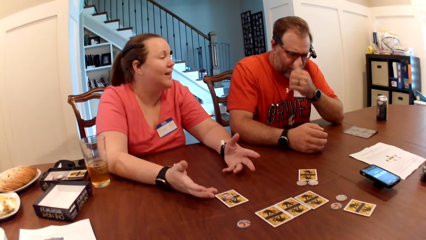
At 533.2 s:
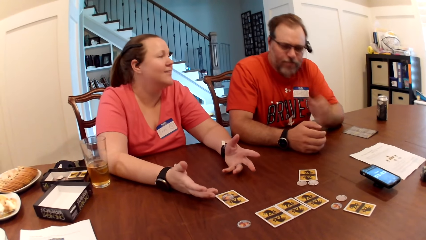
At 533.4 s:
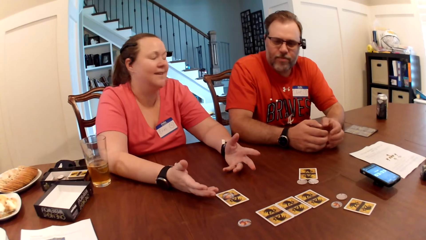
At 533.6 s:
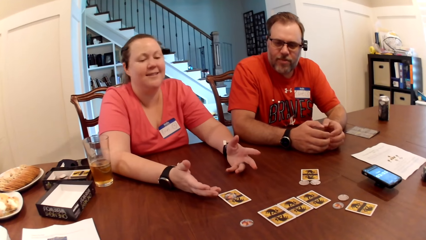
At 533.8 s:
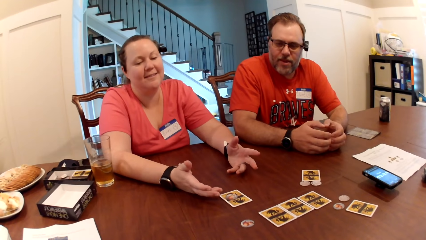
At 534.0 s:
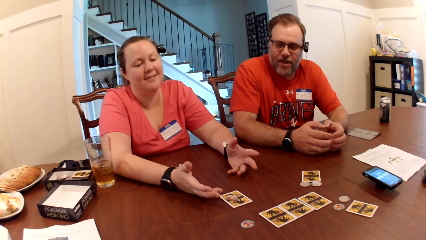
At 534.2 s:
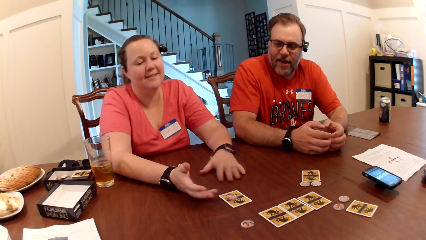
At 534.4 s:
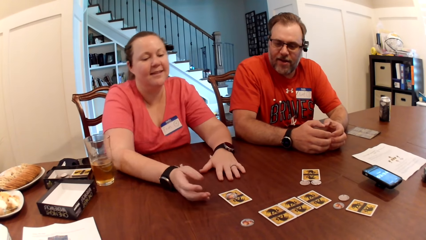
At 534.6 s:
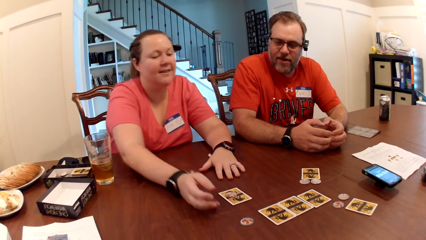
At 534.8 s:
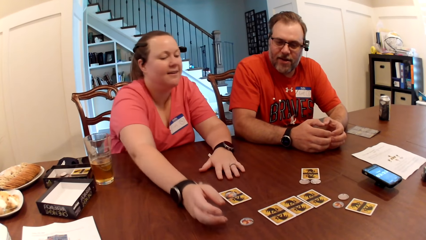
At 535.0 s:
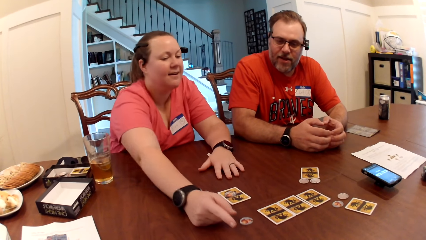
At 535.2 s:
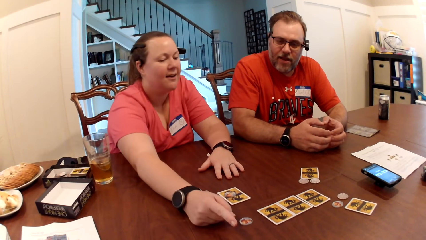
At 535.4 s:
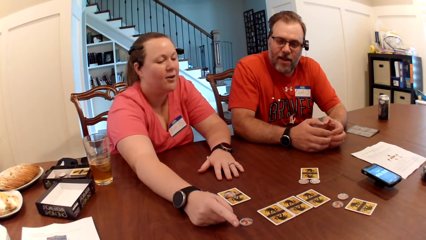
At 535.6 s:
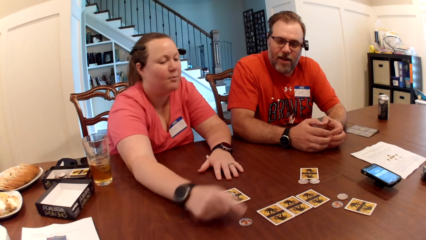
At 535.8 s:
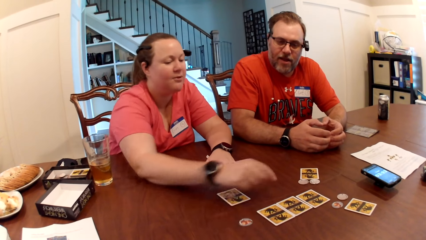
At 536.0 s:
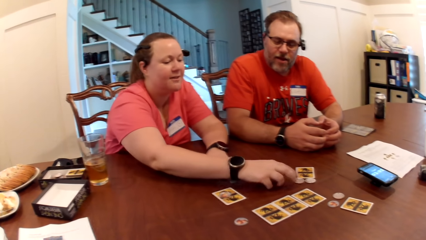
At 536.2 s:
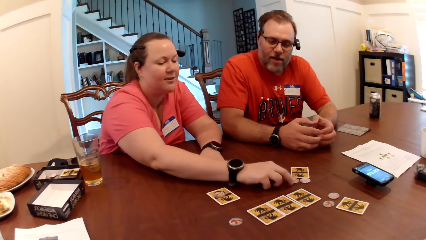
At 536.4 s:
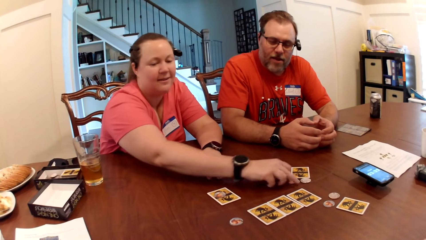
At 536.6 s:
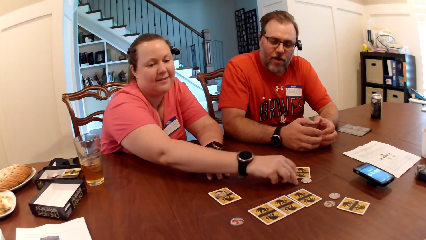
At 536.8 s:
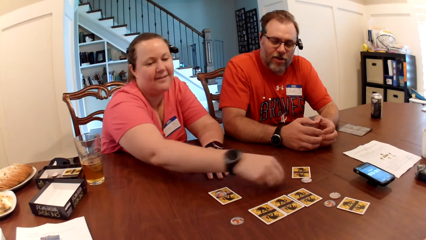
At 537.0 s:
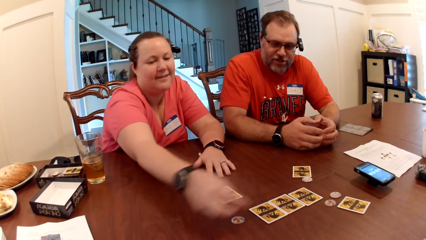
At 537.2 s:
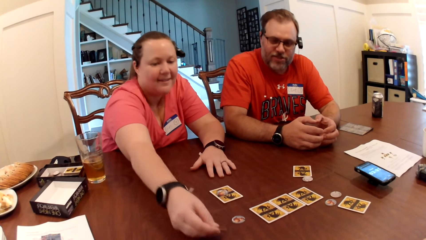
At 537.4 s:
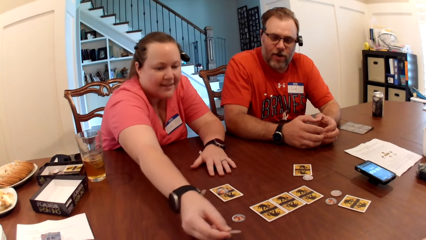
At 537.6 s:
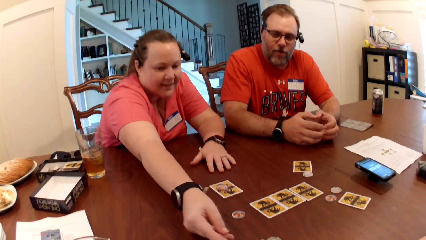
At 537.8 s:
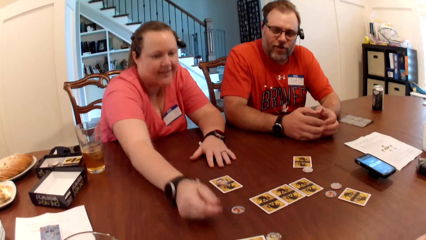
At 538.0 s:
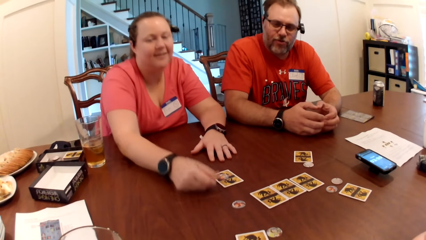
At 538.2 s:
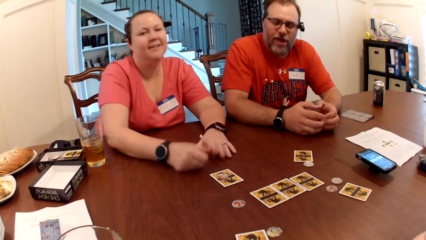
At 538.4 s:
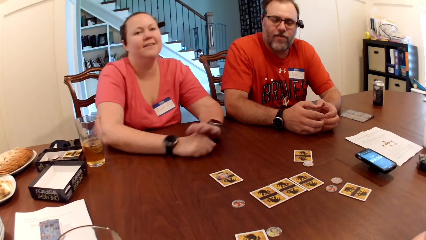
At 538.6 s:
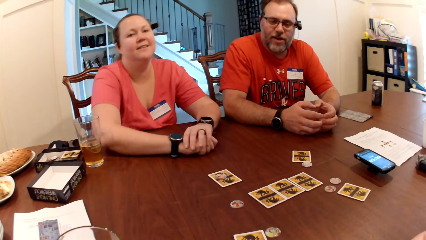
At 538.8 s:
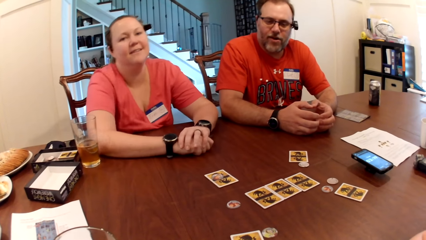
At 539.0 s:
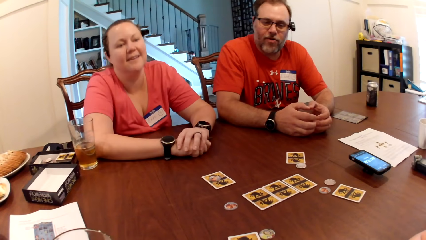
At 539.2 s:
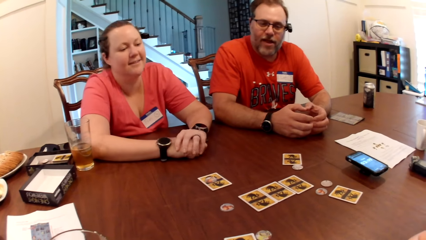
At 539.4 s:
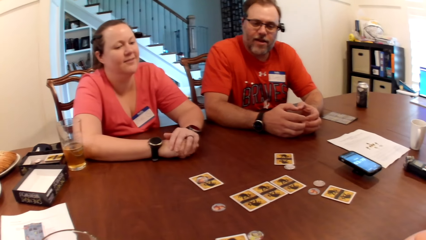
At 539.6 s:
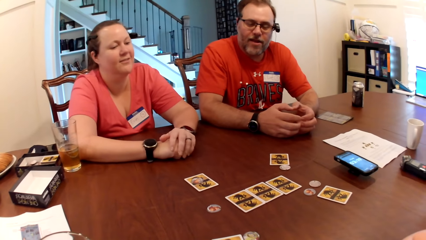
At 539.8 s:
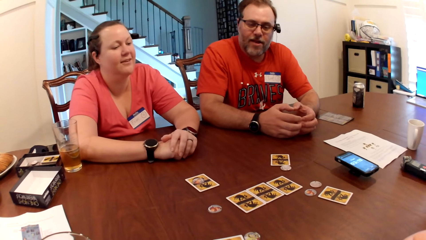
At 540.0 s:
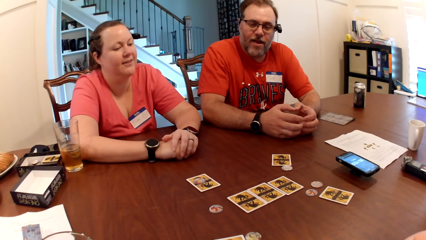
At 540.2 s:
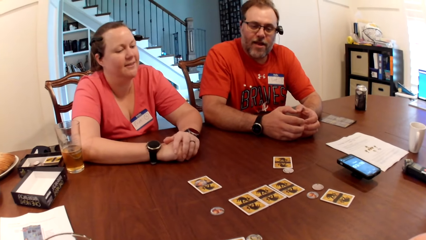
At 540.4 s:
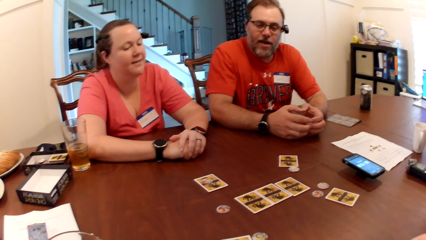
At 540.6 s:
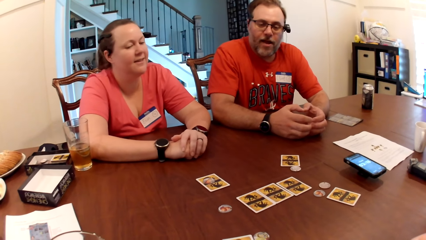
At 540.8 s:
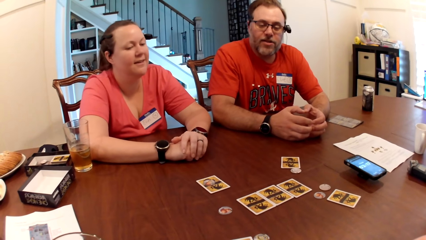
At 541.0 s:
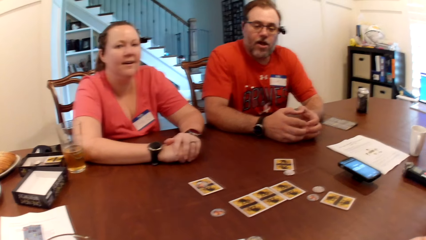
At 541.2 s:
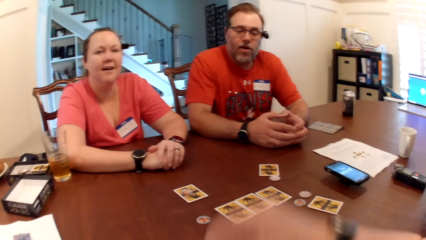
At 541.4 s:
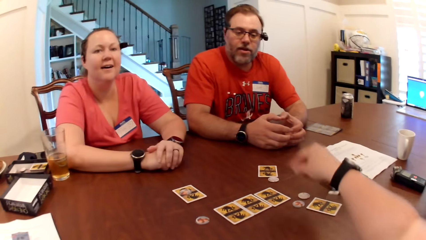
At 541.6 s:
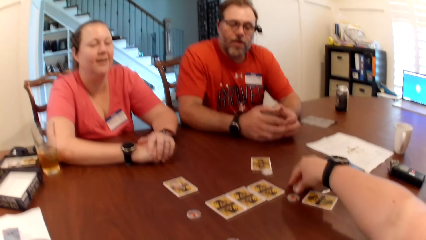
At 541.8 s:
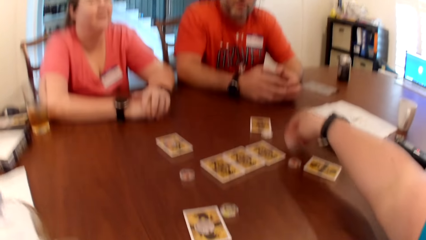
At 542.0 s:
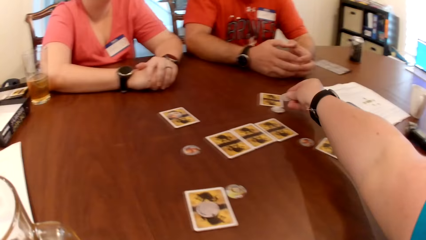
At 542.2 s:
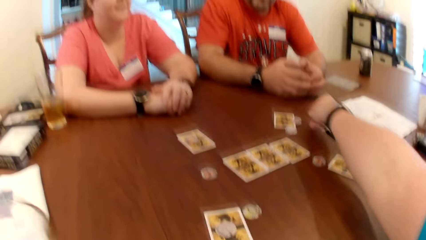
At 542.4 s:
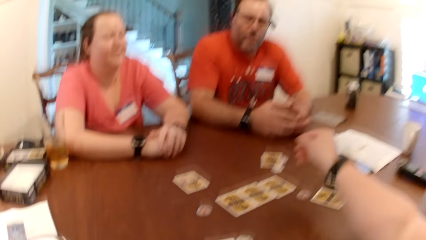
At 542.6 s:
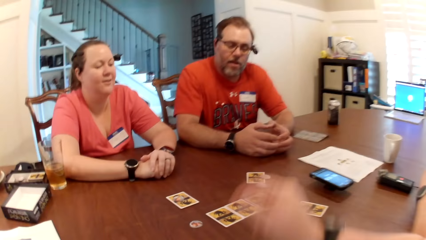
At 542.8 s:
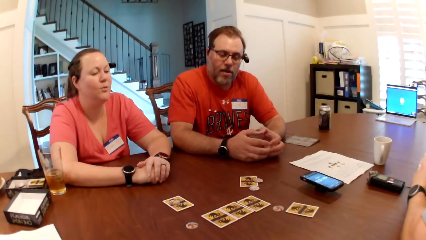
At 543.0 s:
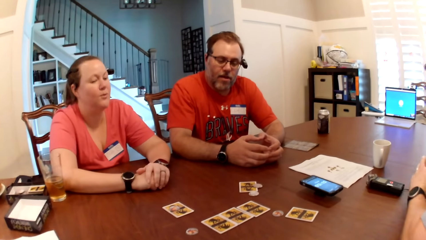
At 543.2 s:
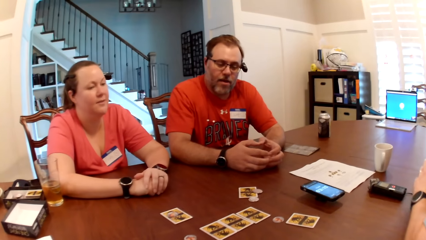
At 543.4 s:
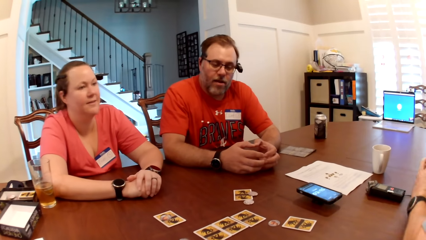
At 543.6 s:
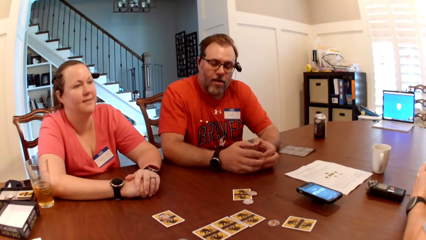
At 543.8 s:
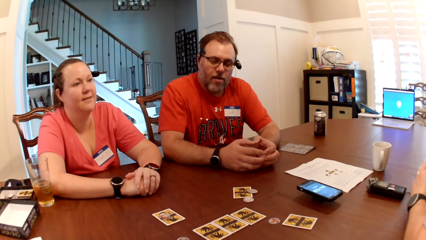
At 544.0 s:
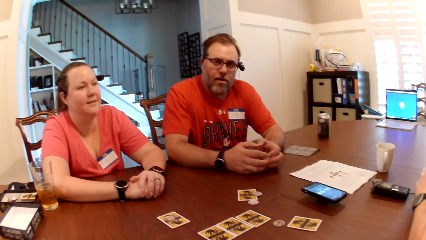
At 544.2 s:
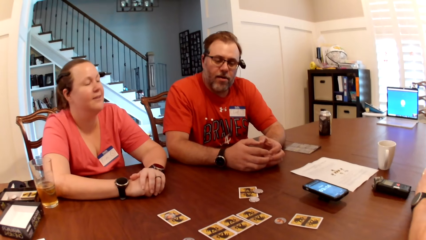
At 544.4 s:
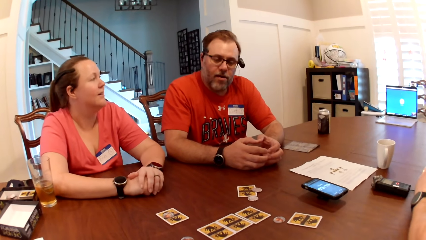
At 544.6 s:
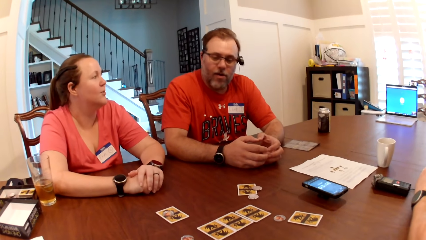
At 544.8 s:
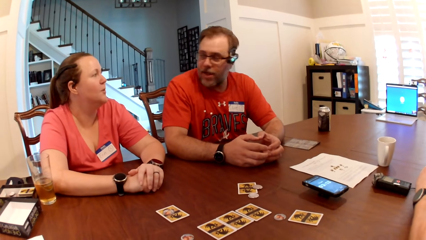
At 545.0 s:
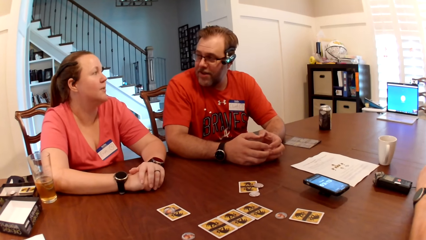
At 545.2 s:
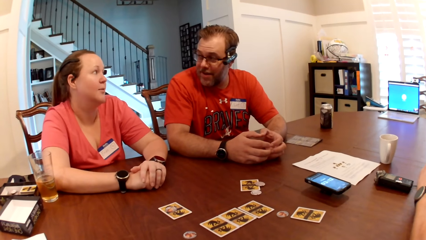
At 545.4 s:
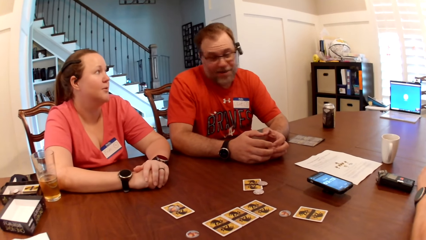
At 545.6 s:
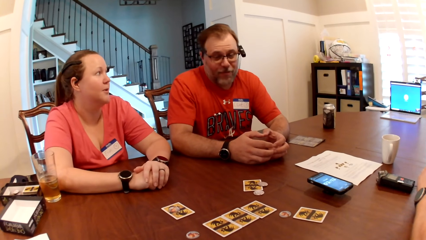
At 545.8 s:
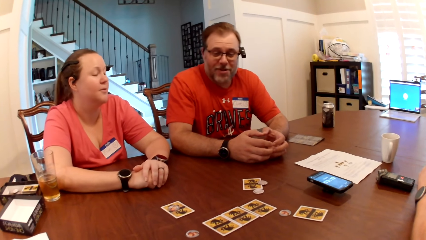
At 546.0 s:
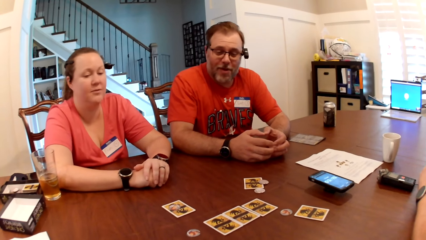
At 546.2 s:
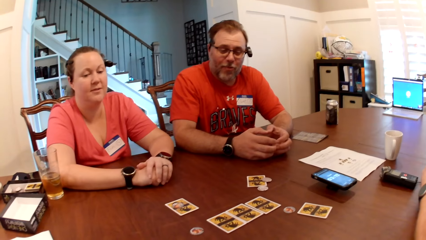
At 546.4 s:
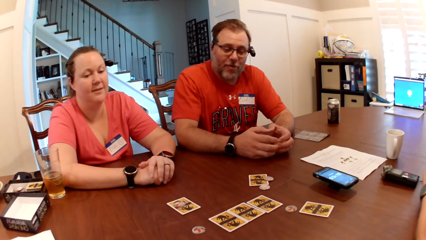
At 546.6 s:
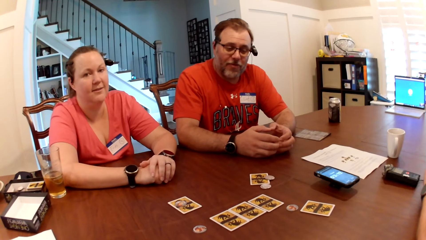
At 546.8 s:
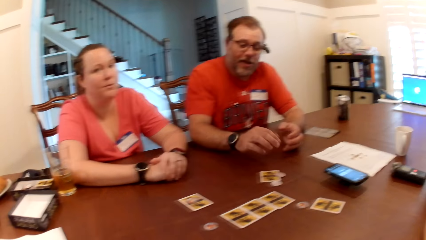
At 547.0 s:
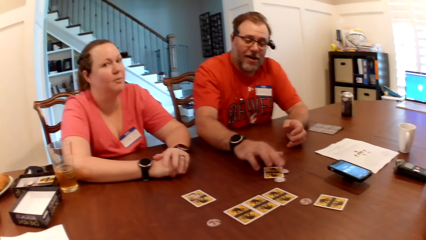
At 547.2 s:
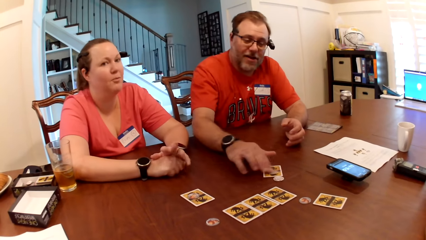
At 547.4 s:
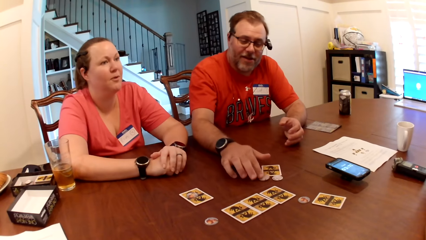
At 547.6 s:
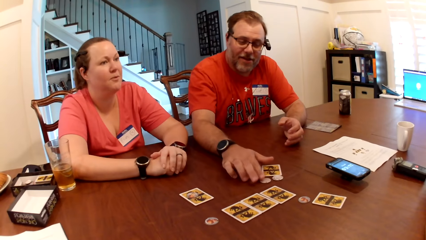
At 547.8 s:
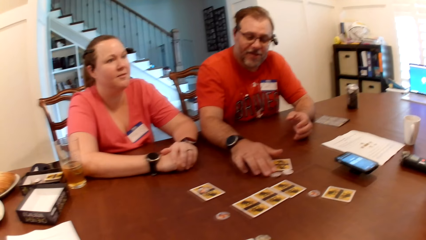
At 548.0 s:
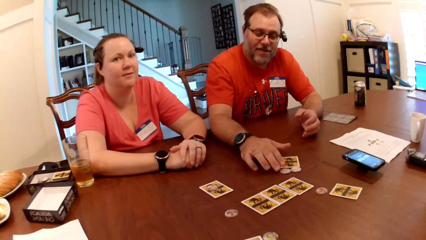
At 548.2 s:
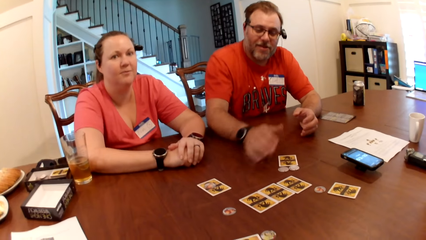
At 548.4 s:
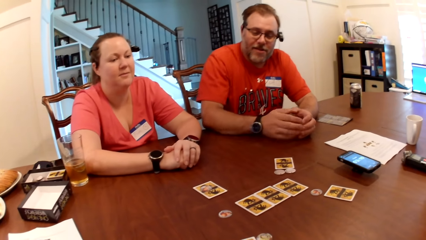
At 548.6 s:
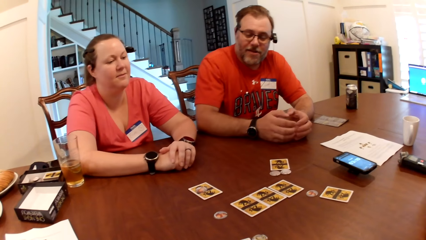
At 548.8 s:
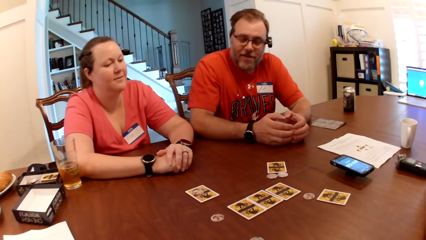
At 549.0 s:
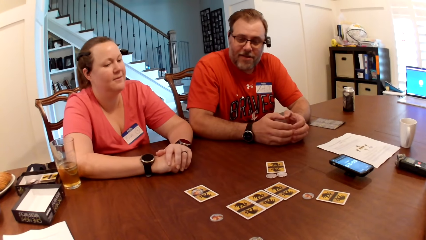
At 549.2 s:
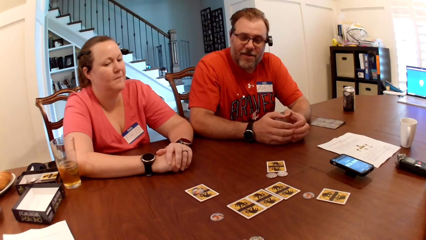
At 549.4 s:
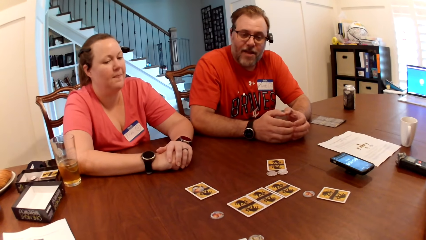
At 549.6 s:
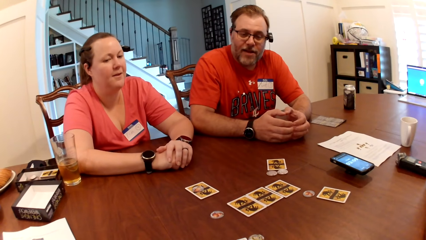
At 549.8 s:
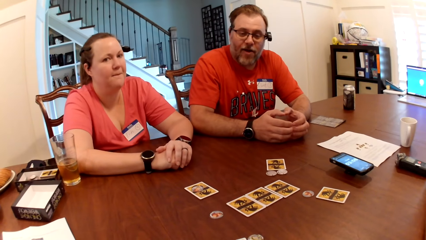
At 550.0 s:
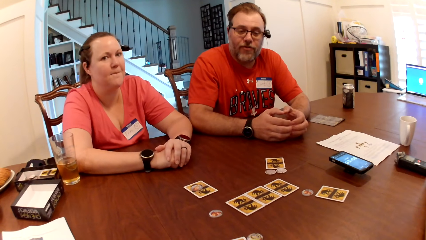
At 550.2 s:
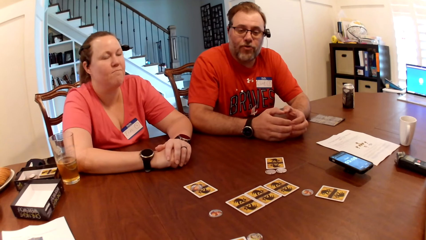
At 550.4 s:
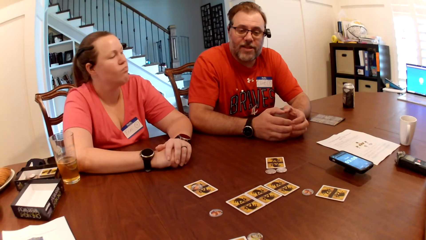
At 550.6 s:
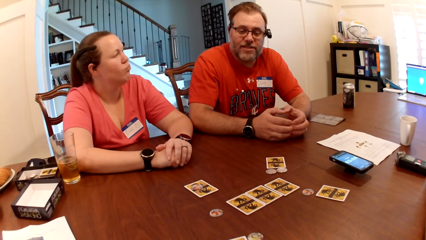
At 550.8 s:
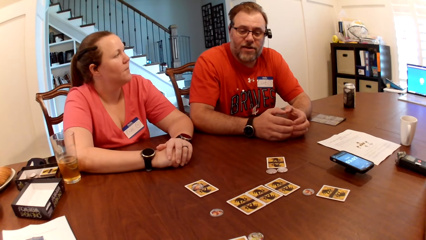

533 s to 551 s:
A man touches the face with the hand. He puts the hands down on the table. A woman holds the coin or poker chip. She removes the hand from the card. She picks up the poker chip from the table with her right hand. She puts the coin on top of the card with her right hand. She removes the hand from the card. The camera wearer picks up the poker chip from the table with her right hand. She puts the coin on top of the card with her right hand. She removes the hand from the card. The woman converses with the man. The man moves the poker chip on the table with his right hand. He removes the hand from the table.
